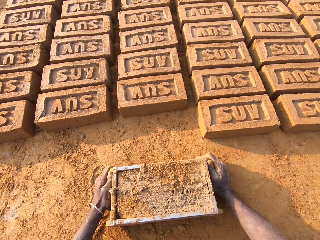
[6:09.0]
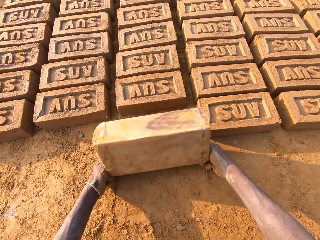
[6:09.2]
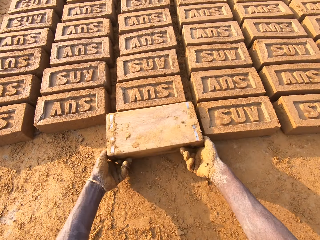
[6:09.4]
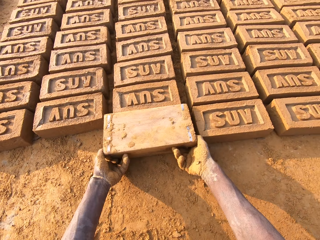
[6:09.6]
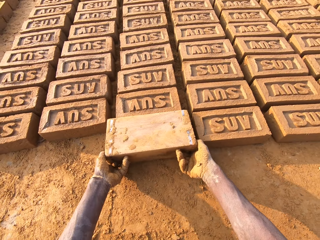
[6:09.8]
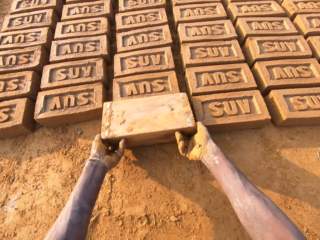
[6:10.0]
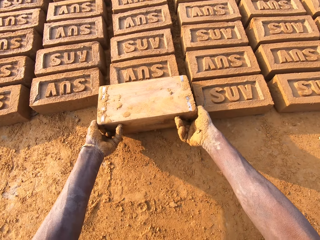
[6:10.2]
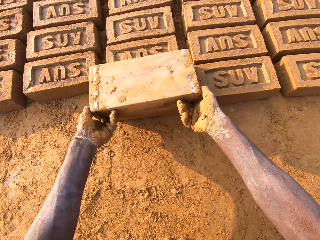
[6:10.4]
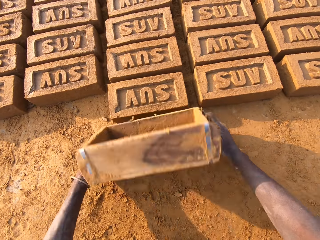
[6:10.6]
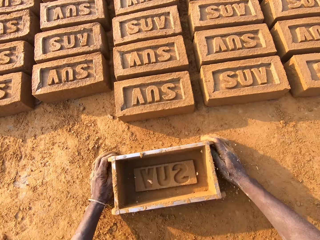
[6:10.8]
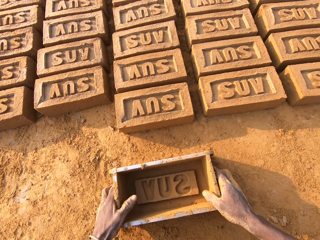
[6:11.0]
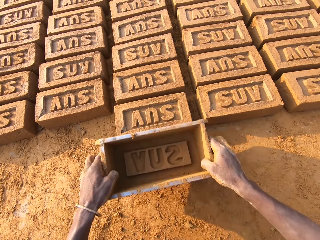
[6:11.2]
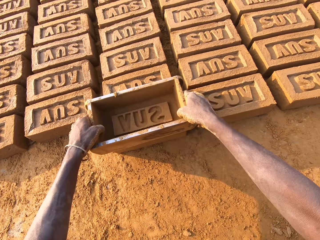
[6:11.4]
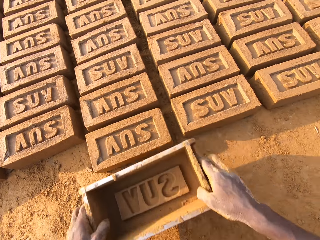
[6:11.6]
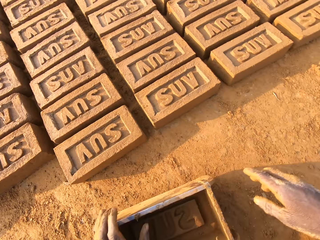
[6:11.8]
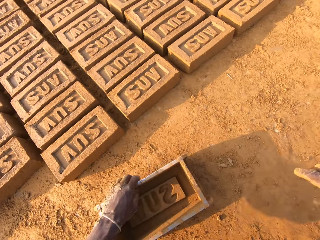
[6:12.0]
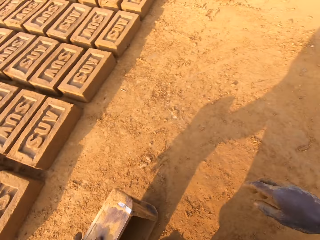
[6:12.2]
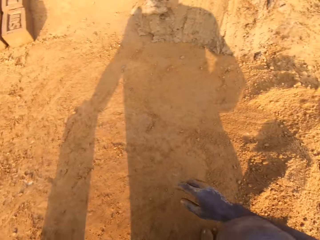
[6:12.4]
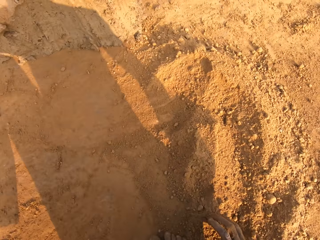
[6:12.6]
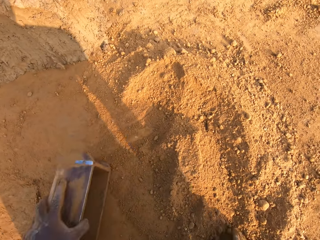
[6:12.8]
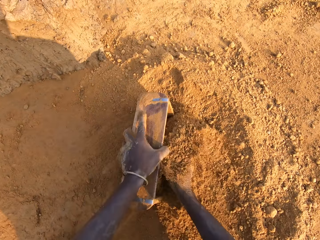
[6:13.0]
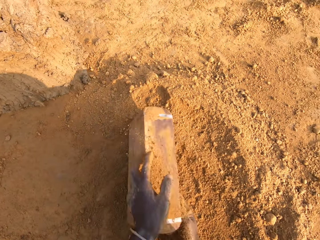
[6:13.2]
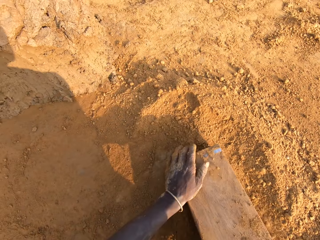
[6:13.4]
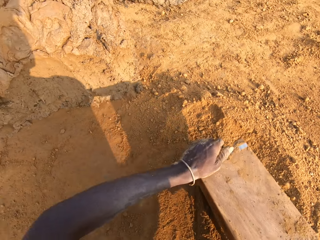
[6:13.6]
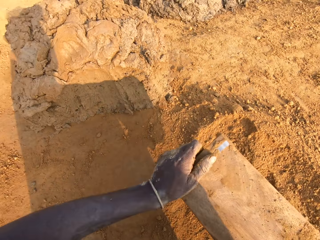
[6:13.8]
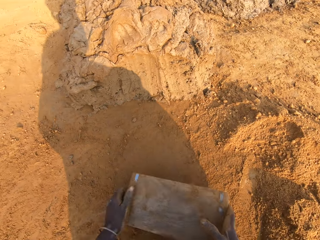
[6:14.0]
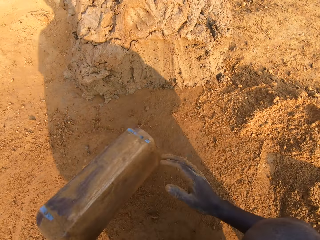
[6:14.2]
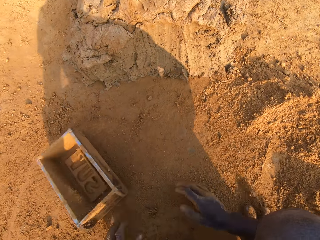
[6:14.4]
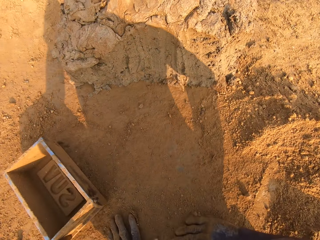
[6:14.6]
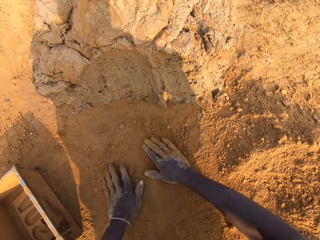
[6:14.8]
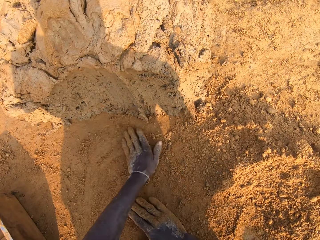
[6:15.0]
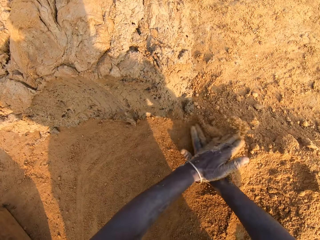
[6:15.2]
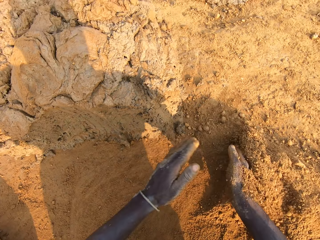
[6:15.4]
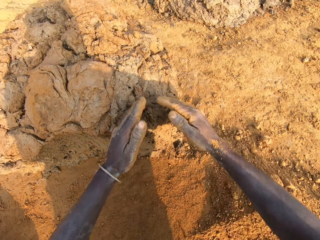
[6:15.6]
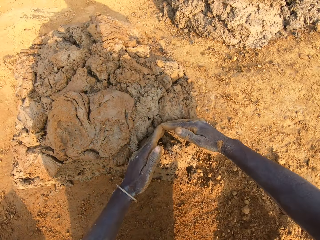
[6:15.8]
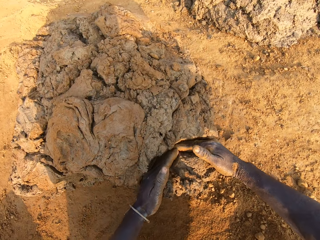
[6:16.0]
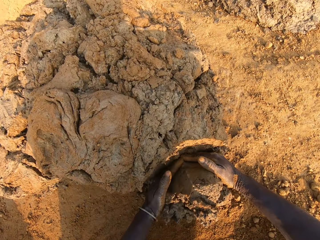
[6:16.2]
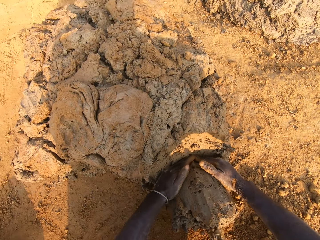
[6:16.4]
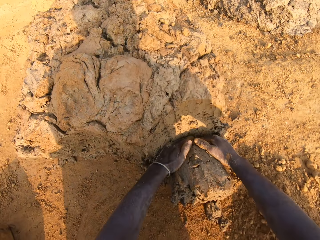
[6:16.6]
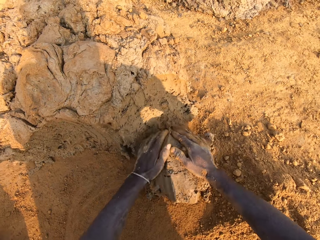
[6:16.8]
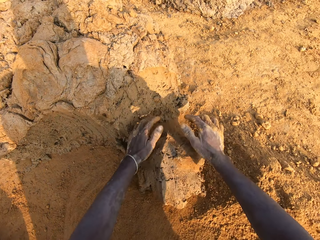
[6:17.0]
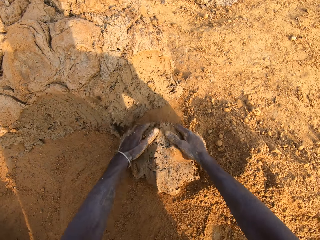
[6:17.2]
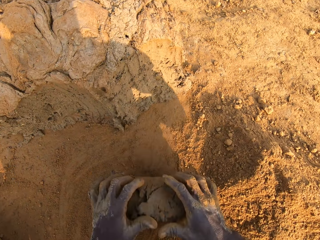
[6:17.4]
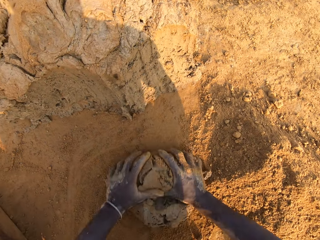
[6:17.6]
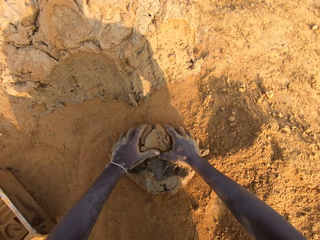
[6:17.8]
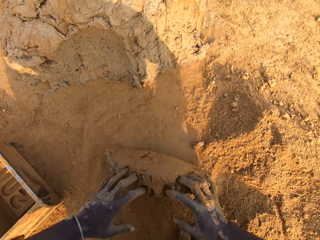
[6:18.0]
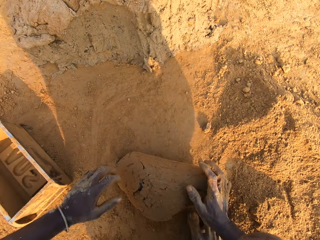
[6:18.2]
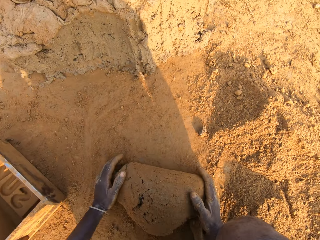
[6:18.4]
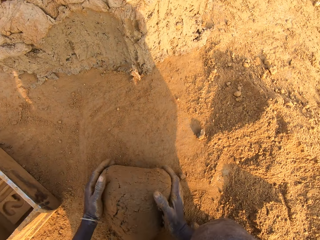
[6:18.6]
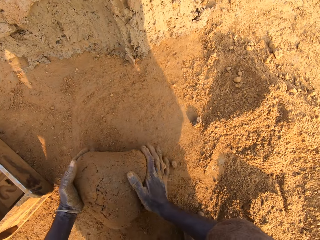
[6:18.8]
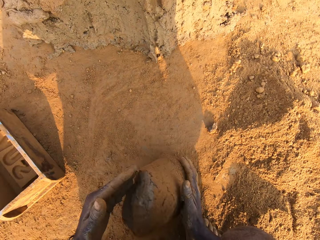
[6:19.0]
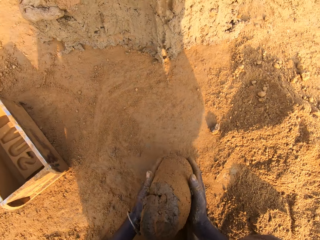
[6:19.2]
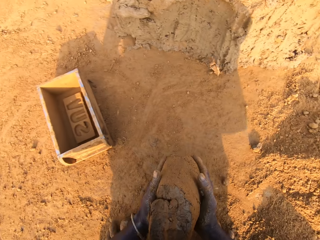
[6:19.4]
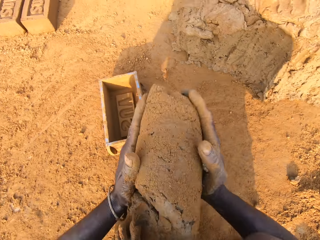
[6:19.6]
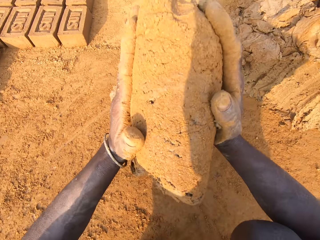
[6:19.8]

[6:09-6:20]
The camera wearer pours clay mix from the brick mold or box on the ground. He drops the brick aside. He presses the clay mix with the brick mold. He moves the brick mold with his hands. He puts sand into the brick mold with his right hand. He drops the box. He cuts out a portion of clay mix with both hands. He picks up mud. He molds the portion of clay mix with both hands.

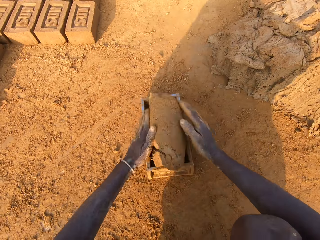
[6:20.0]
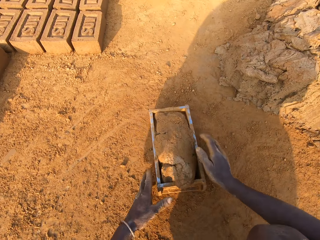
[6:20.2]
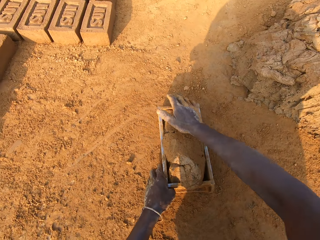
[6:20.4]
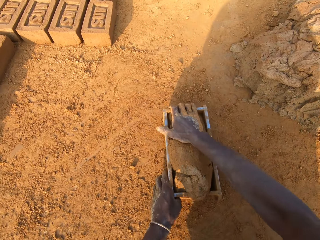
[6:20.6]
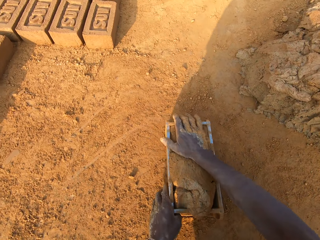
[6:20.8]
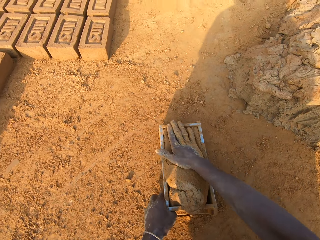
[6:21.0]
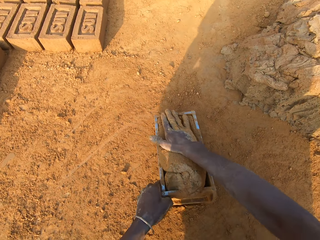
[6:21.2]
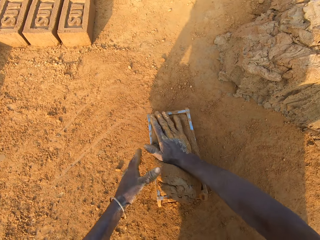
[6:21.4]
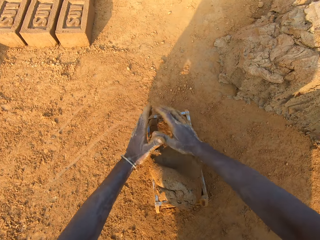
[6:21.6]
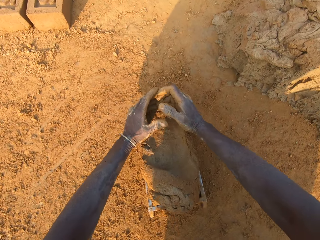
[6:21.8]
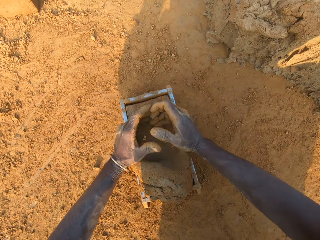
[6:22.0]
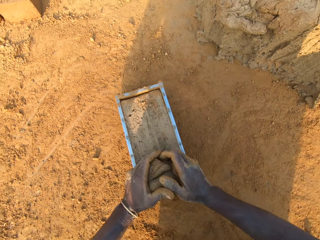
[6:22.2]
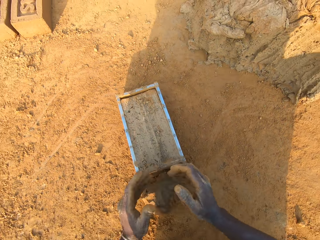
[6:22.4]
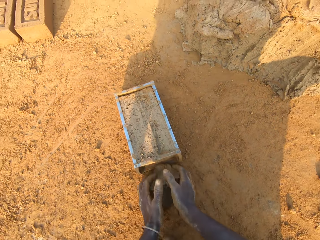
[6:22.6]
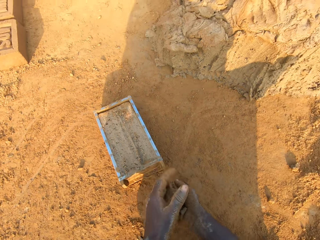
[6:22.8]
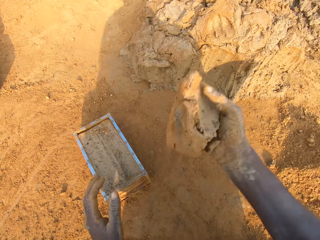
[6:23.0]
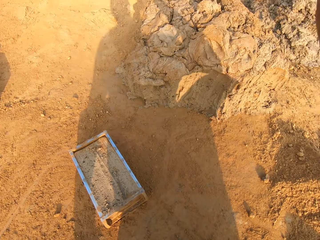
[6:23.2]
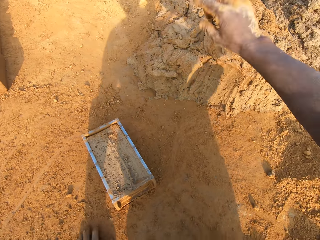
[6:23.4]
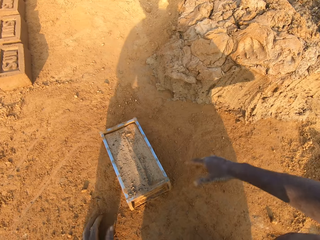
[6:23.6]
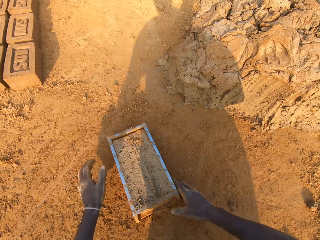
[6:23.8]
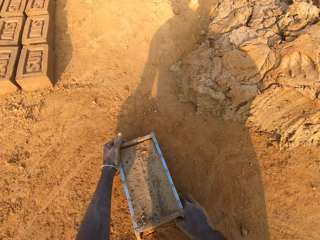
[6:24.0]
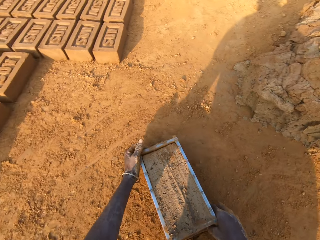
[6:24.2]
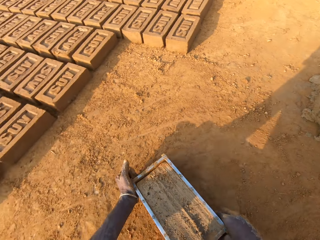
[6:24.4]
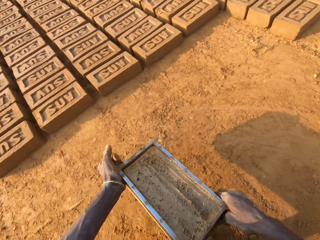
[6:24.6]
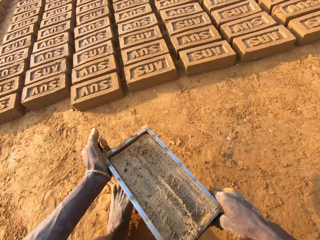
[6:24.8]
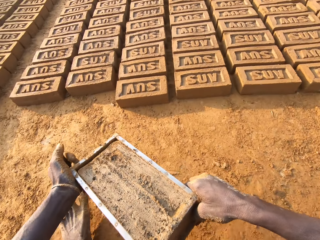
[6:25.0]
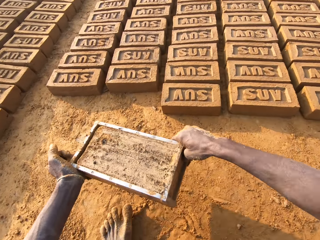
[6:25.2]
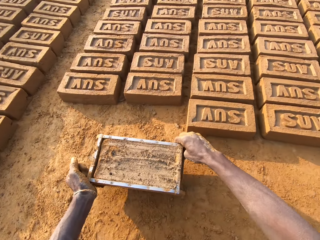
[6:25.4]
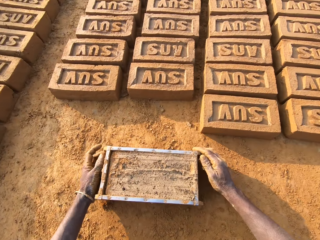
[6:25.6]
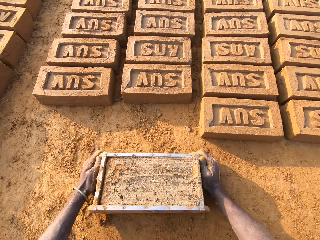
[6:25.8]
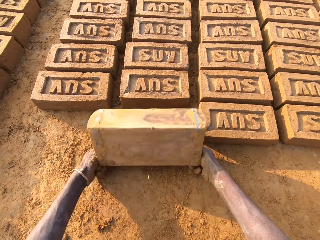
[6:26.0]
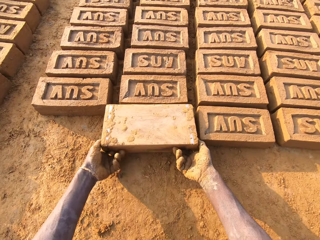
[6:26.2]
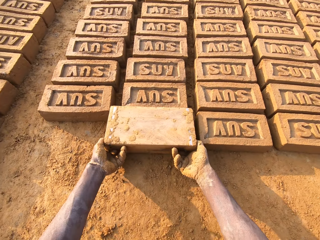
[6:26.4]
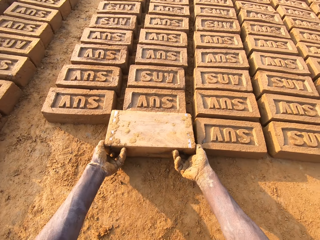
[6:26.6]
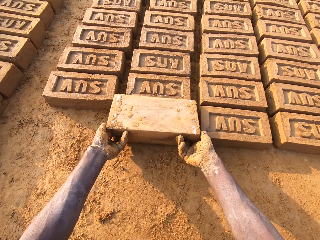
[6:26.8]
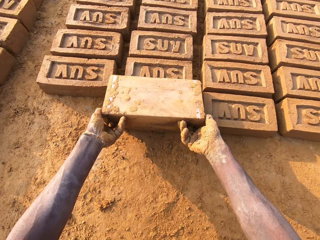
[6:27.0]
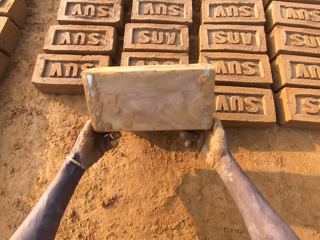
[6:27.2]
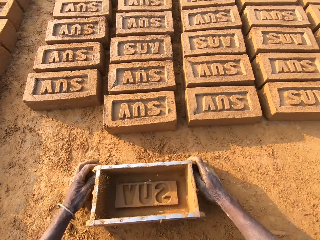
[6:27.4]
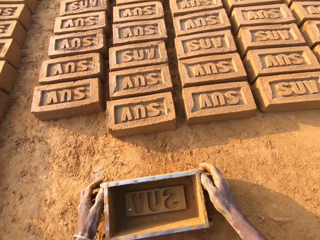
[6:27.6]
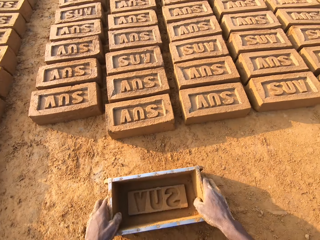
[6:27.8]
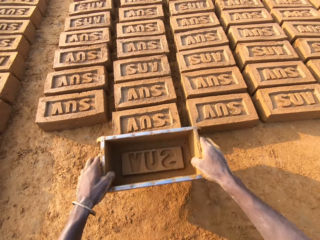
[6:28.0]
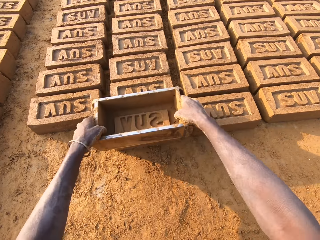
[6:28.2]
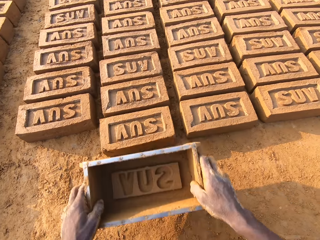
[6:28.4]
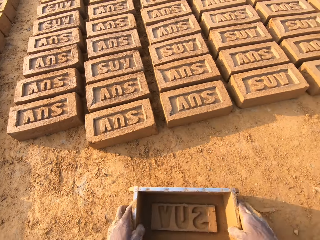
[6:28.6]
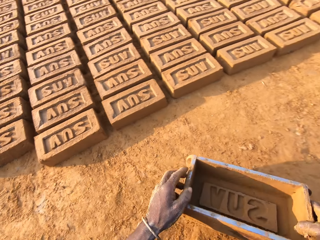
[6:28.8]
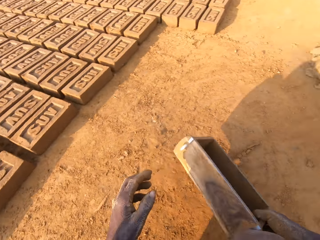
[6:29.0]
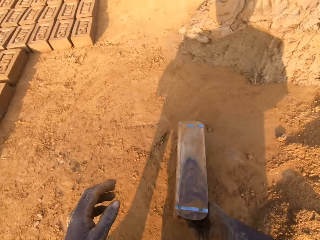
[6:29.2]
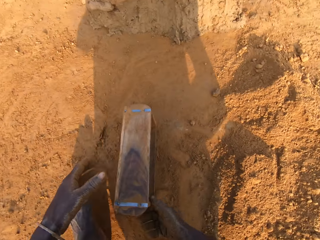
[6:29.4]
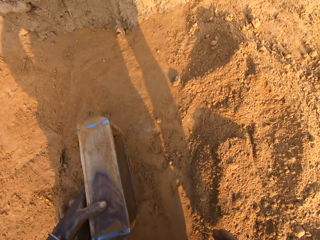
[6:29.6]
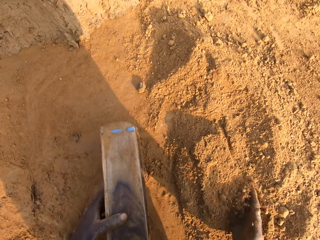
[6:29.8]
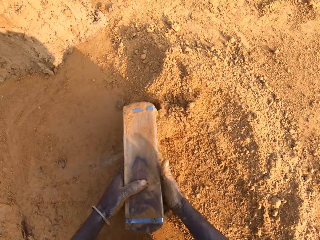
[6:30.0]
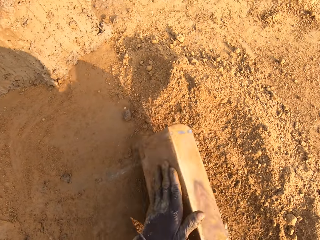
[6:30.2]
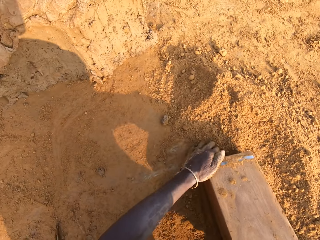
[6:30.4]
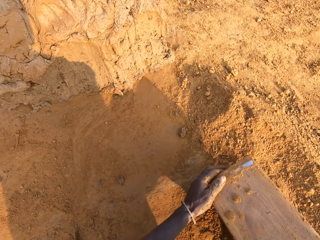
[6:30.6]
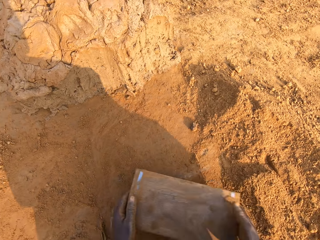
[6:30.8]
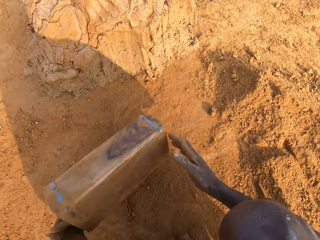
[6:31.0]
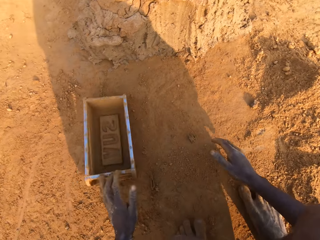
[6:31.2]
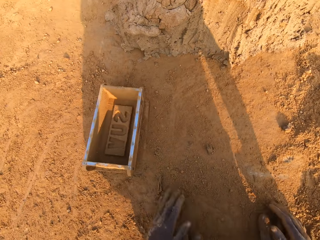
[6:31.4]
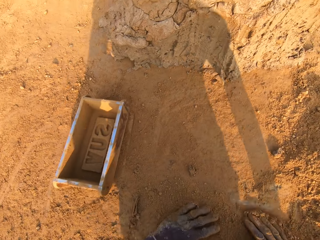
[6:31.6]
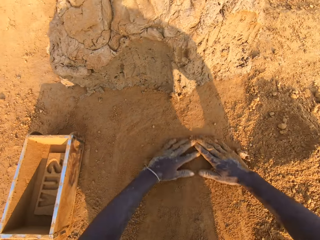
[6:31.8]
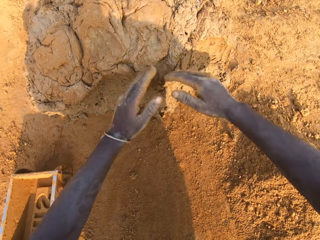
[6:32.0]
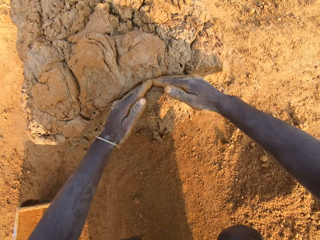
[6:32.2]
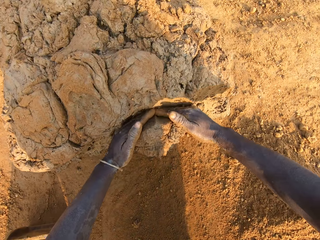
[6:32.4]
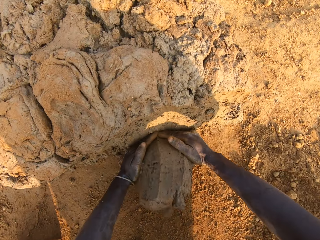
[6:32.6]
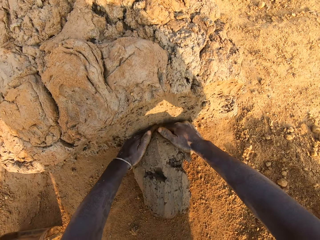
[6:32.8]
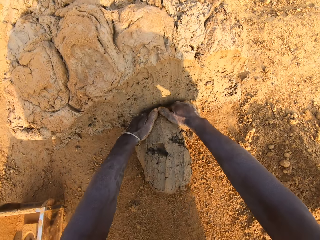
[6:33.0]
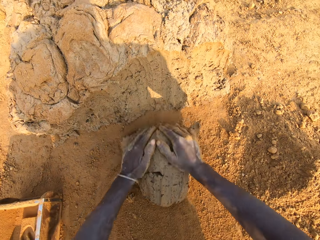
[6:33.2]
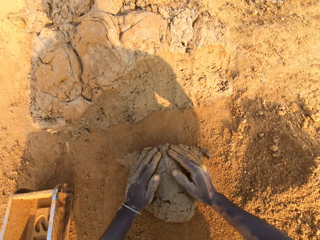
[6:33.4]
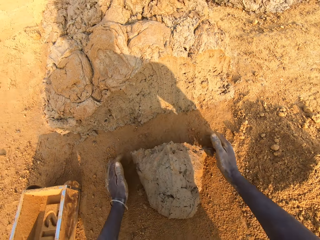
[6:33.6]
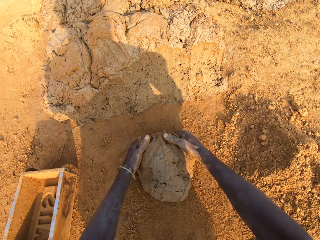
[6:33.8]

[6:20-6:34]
The camera wearer puts the clay mix or mud in the brick mold or box. He cuts out excess clay mix from the brick mold with both hands. He throws the portion of clay mix on the floor with his right hand. He moves the brick mold with his hands. He puts the brick aside. He pours clay mix from the brick mold on the ground. He presses the clay mix with the brick mold. He moves the brick mold with his hands. He puts sand into the brick mold with his right hand. He drops the box. He cuts out a portion of clay mix with both hands. He picks up the mud.
